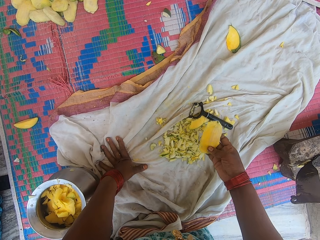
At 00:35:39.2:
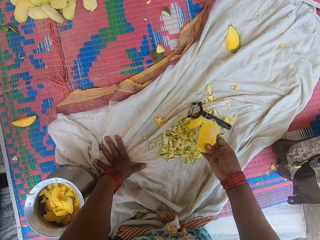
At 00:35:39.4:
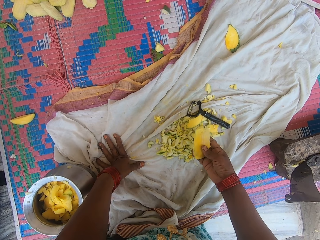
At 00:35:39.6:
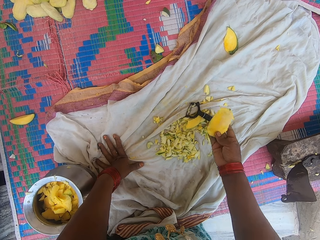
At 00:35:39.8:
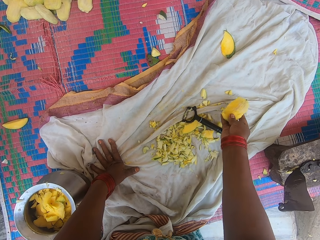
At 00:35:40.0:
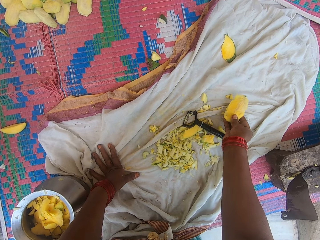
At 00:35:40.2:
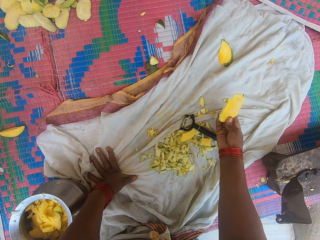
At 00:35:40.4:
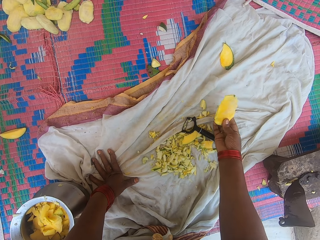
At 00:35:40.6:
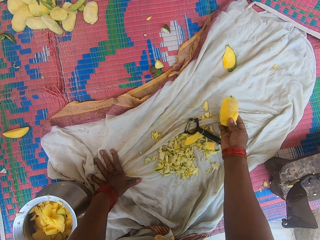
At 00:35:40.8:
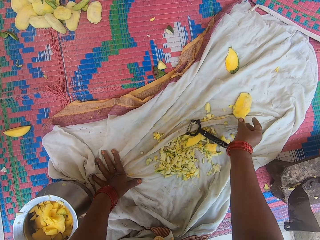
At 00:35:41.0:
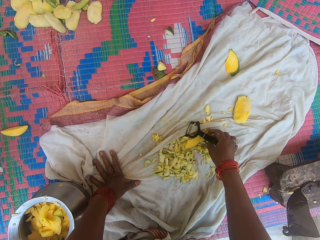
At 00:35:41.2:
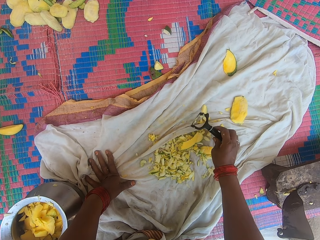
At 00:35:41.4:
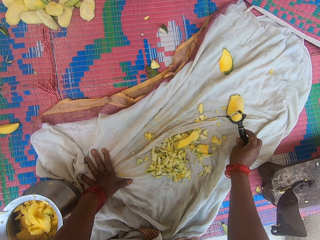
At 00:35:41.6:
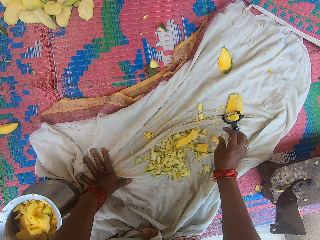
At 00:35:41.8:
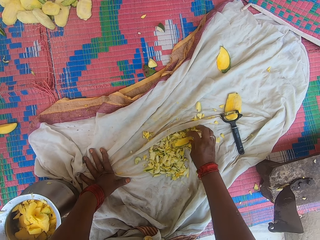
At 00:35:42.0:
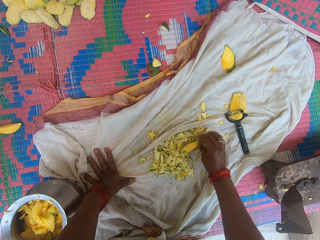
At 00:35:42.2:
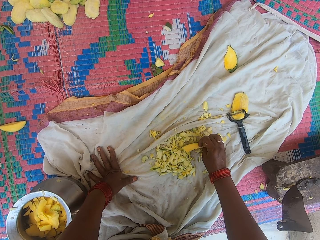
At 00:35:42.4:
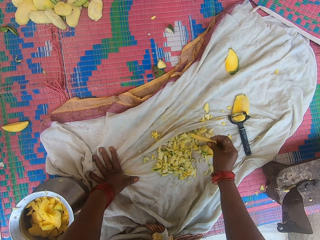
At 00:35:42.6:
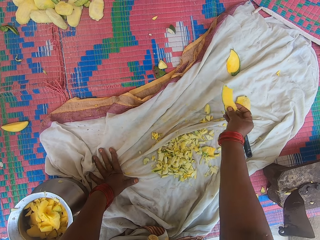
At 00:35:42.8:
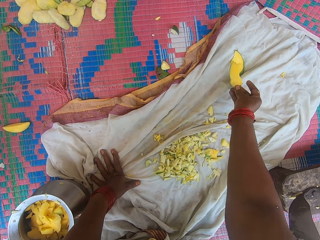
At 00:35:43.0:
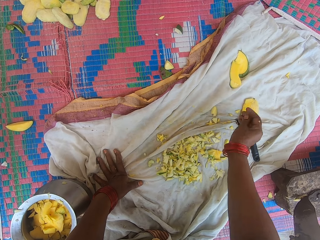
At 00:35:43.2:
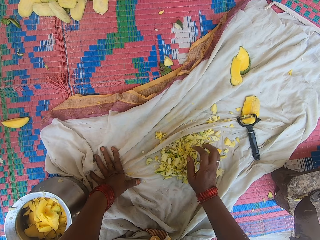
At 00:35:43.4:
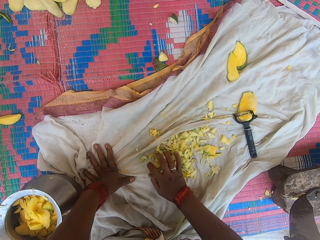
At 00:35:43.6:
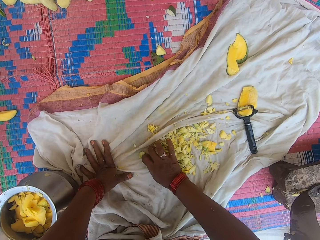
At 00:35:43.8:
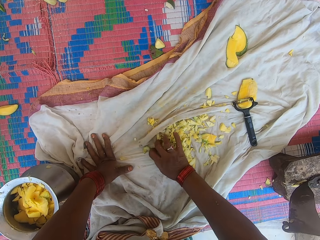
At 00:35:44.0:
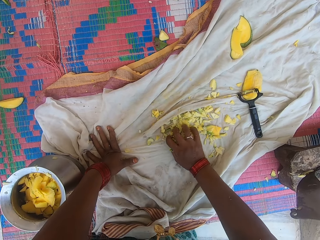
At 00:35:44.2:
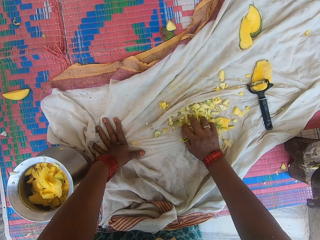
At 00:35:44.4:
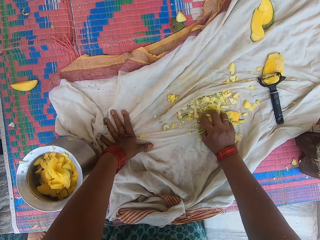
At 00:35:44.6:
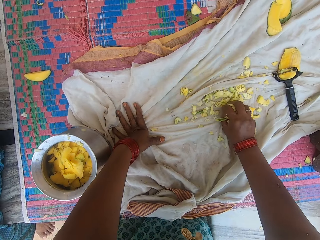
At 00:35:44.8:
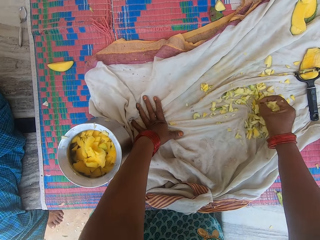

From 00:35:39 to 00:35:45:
The camera wearer drops the mango seed on the cloth with her right hand. She interacts with a woman outside. The camera wearer picks a fruit peeler from the cloth with her right hand. She drops the fruit peeler on the cloth with her right hand. She picks a mango peel from the cloth with her right hand. She drops the mango peel on the cloth with her right hand. She picks mango peels from the cloth with her right hand.
